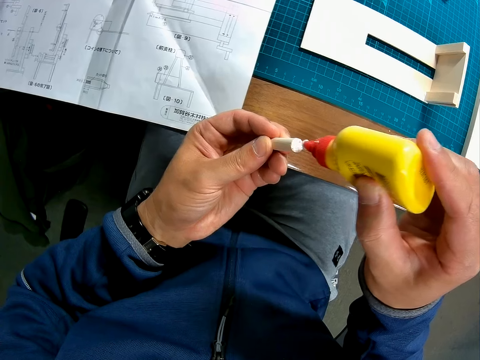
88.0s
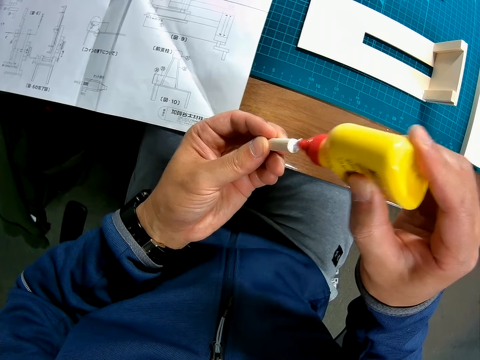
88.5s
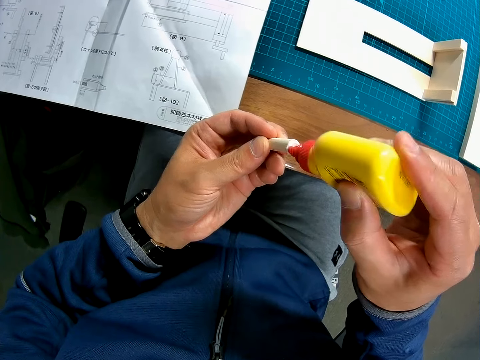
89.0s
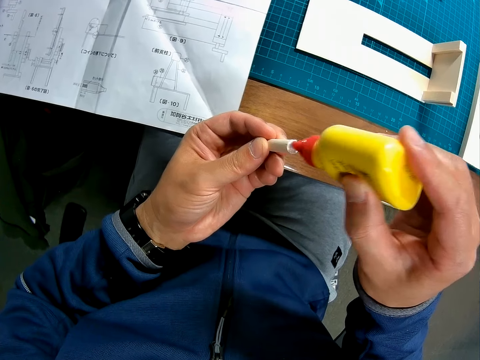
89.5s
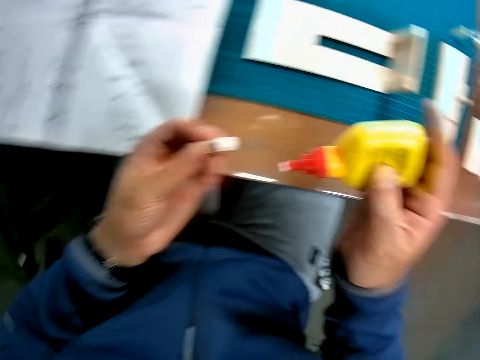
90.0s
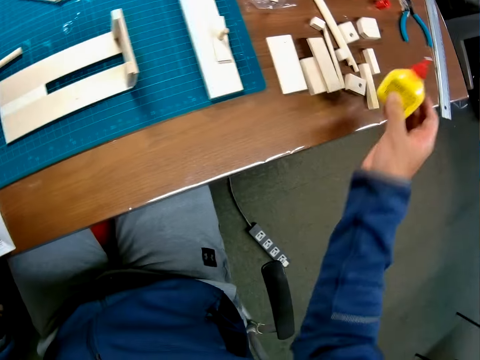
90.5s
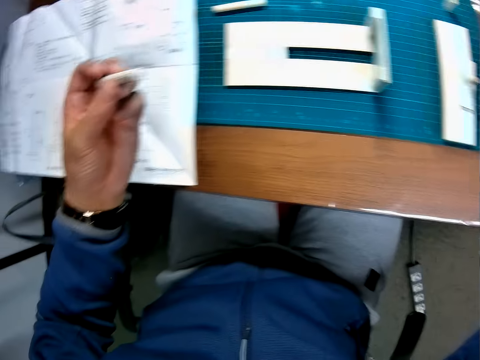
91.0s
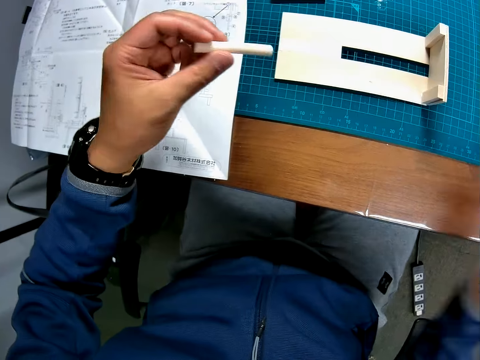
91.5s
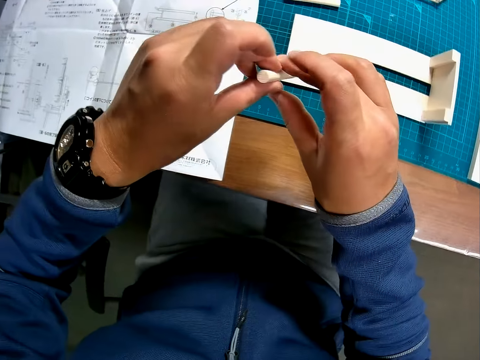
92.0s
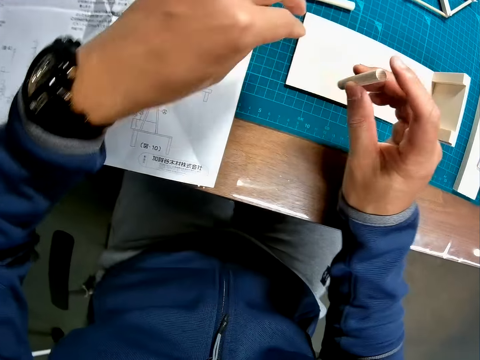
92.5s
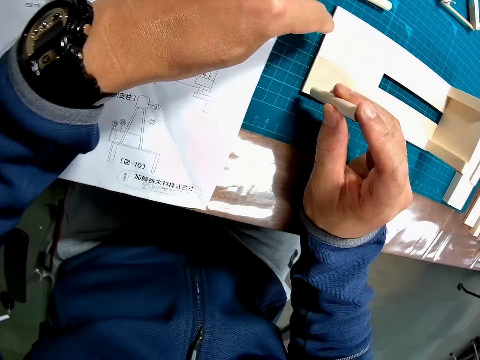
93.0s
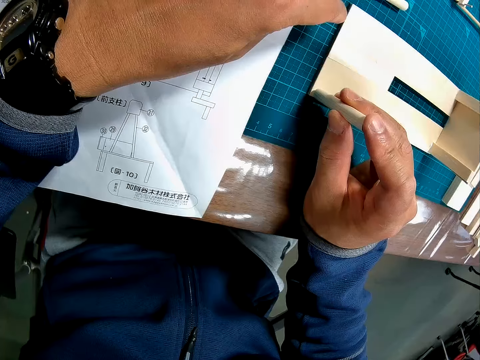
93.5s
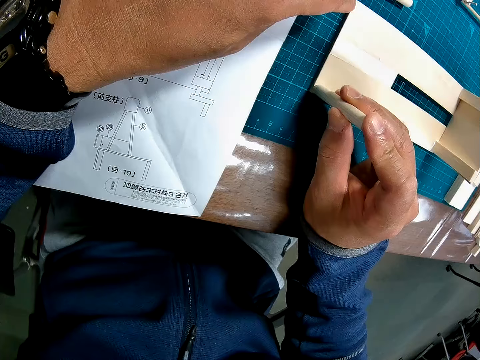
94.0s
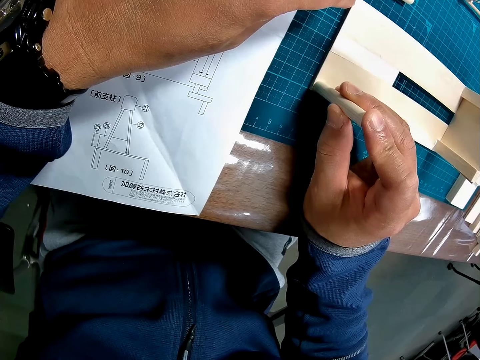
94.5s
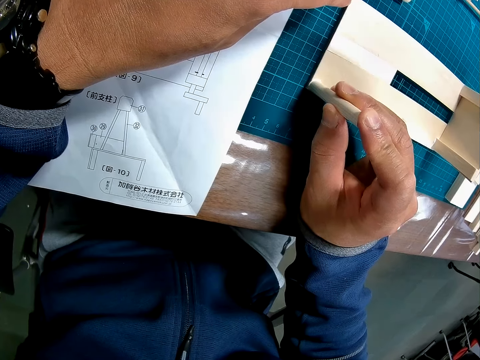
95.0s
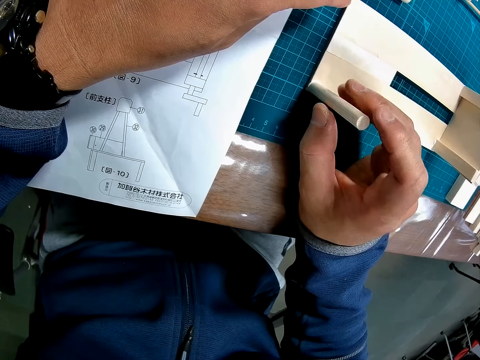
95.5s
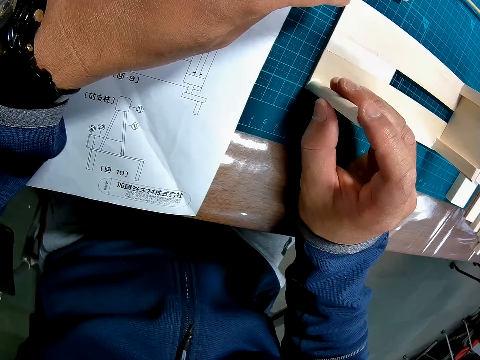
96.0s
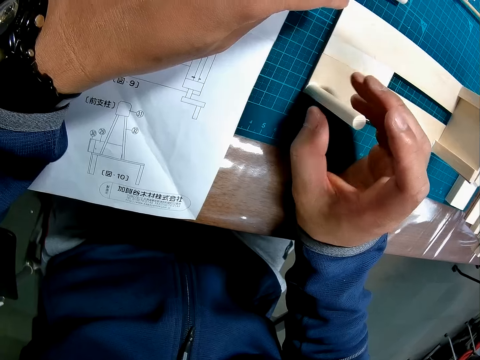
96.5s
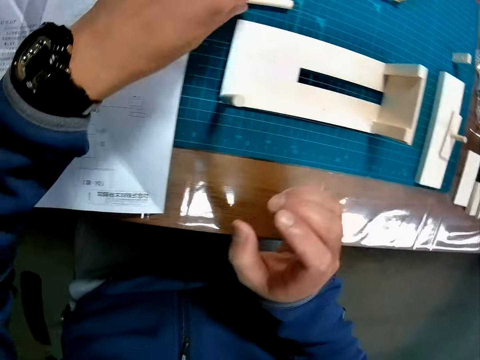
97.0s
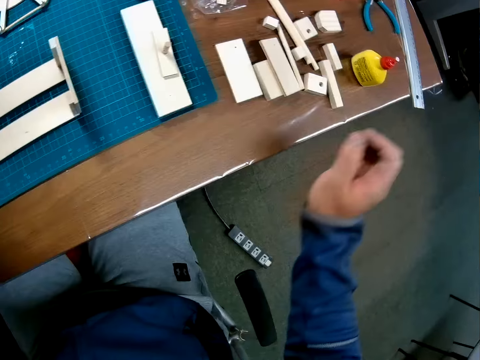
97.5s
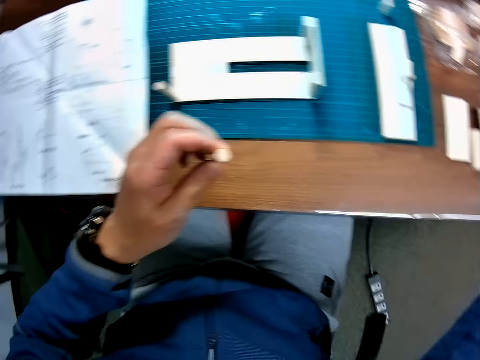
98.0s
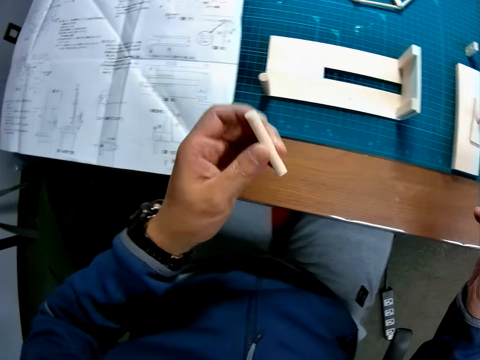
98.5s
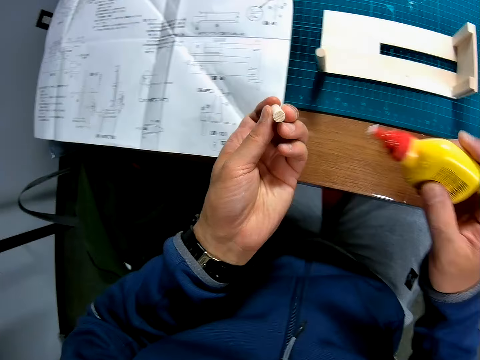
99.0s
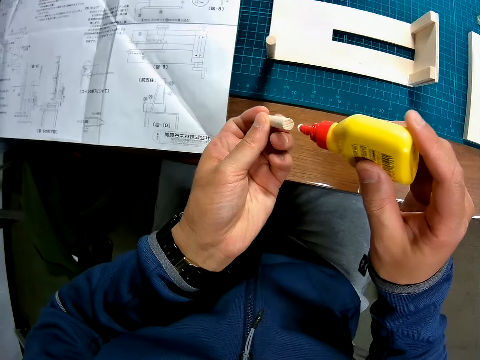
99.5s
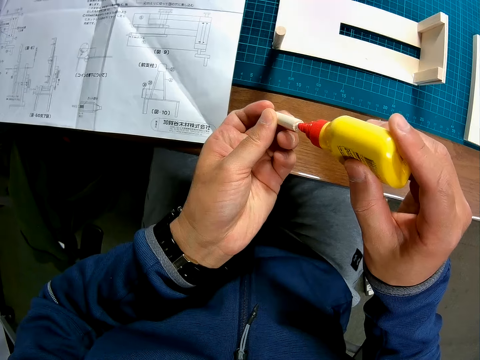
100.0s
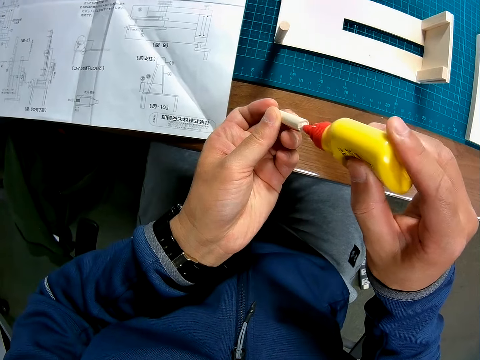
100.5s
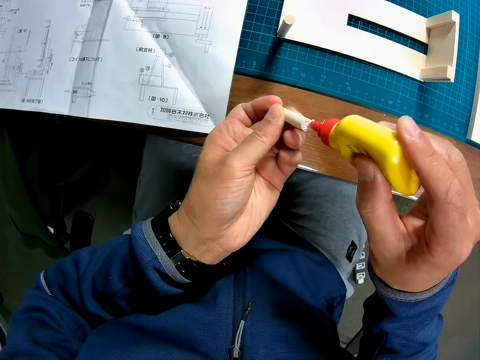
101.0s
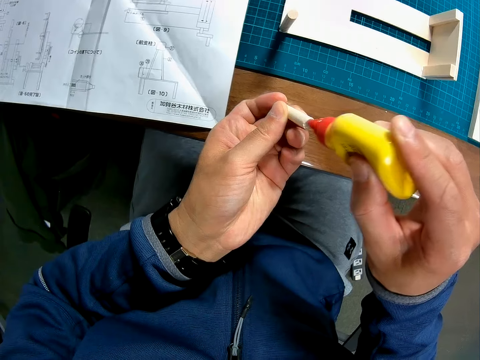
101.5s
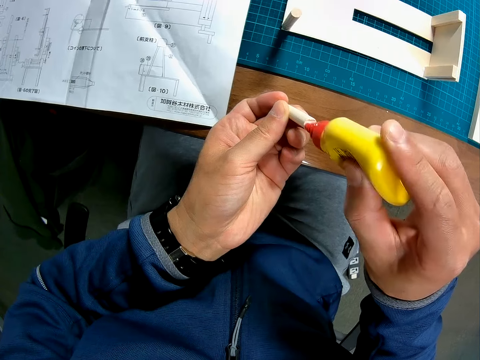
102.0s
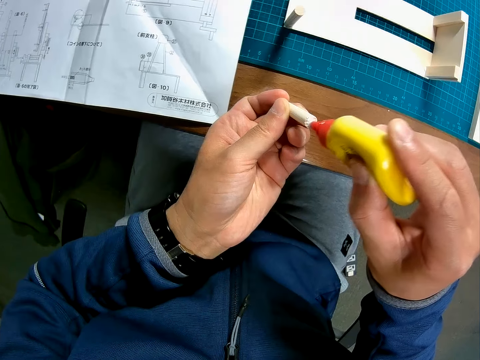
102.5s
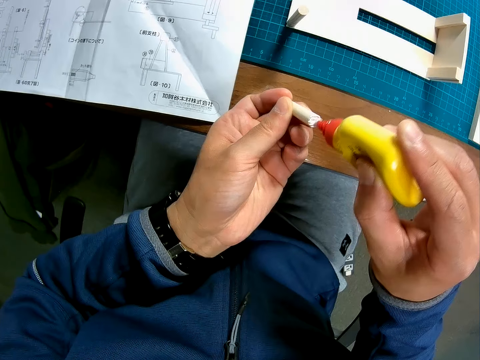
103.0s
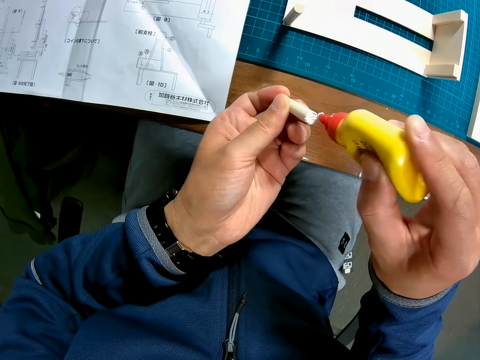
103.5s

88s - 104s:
The camera wearer puts the glue container on the table with his right hand. He passes the wooden piece to his right hand. He puts the wooden piece on a paperboard model. He glues the wooden piece to the wooden mechanical model. He picks up the wooden piece from the cutting mat on the table with his left hand. He looks around the table. He picks up the glue container on the table with his right hand. He glues the wooden piece with super glue.

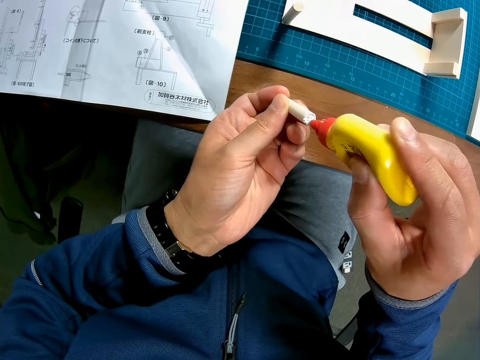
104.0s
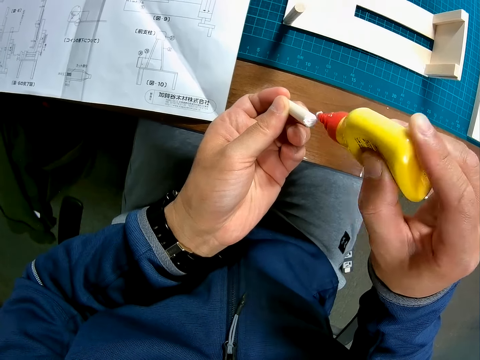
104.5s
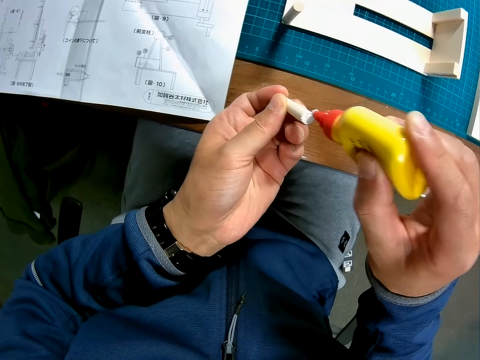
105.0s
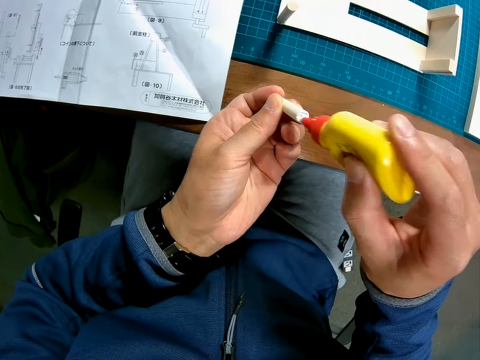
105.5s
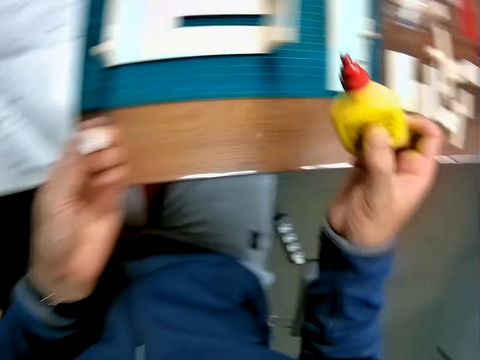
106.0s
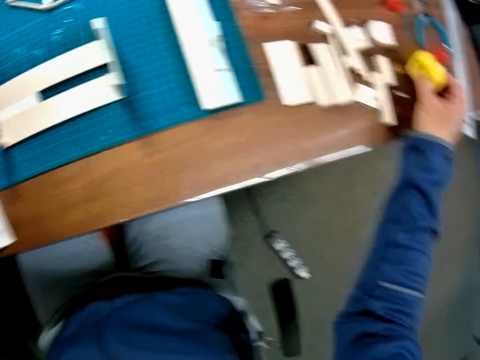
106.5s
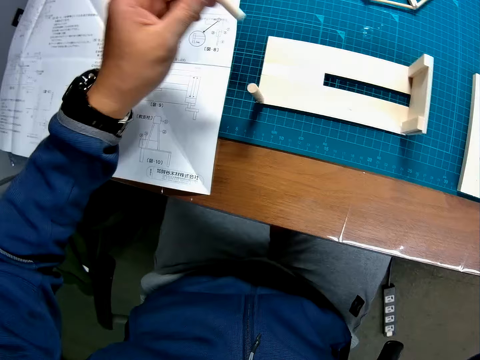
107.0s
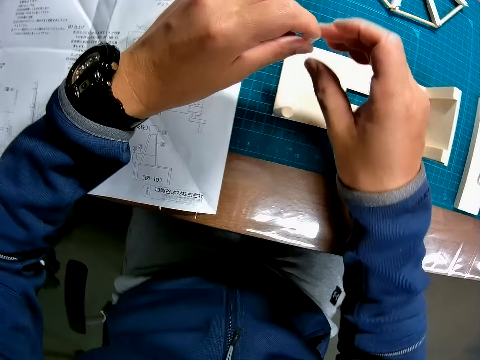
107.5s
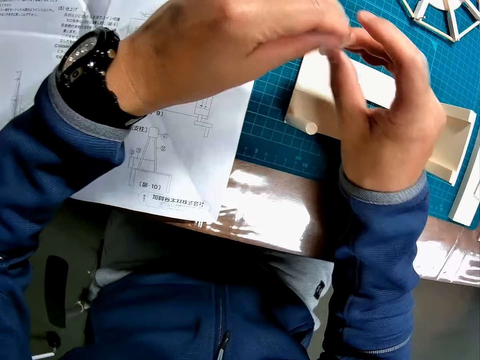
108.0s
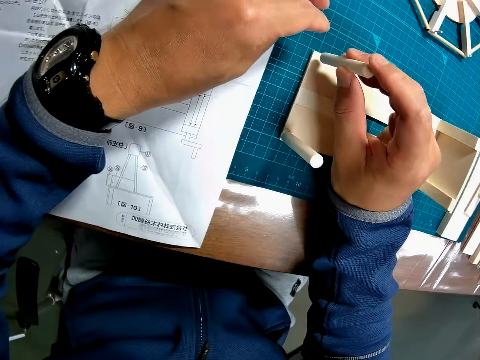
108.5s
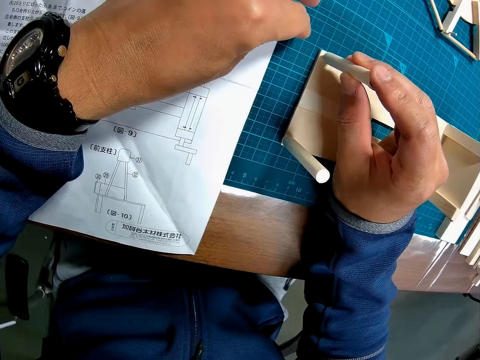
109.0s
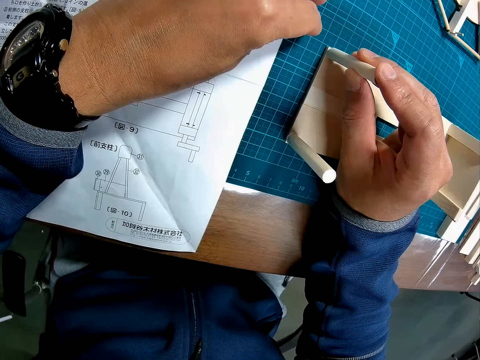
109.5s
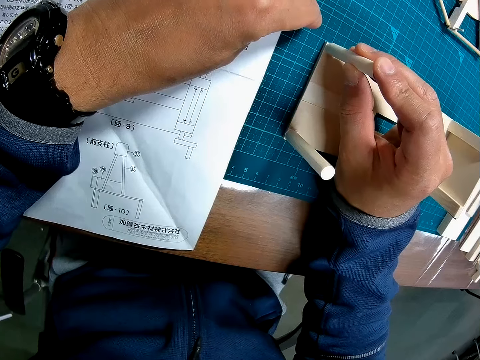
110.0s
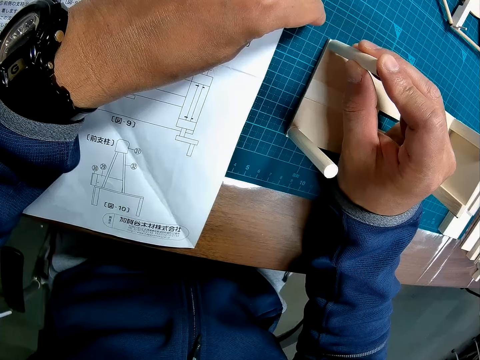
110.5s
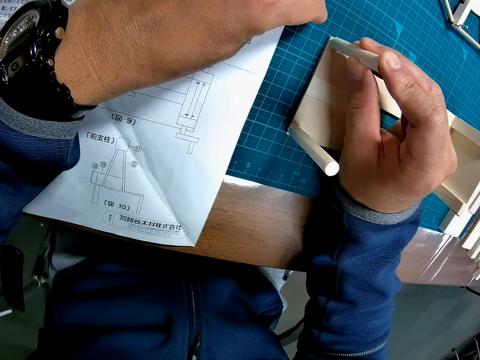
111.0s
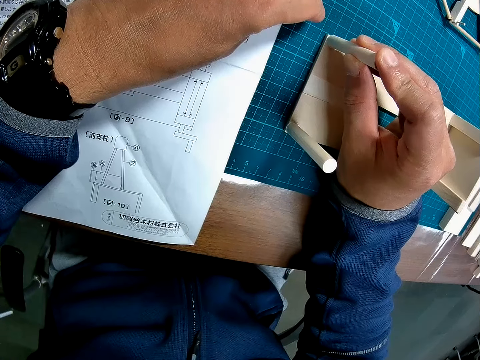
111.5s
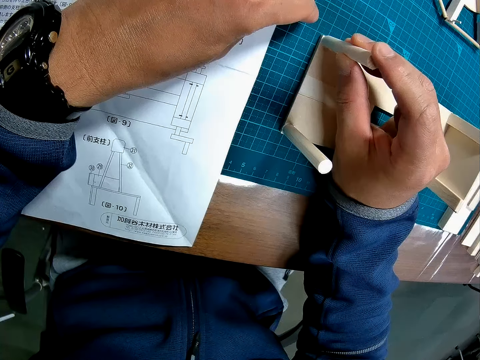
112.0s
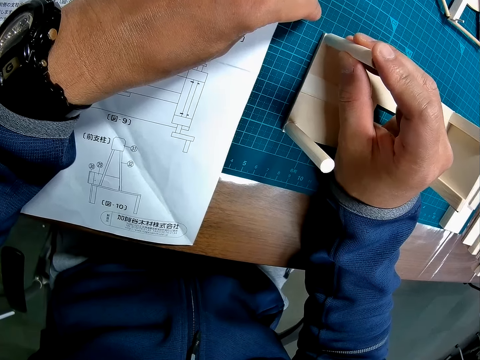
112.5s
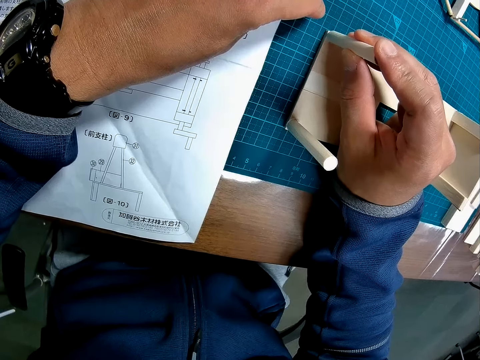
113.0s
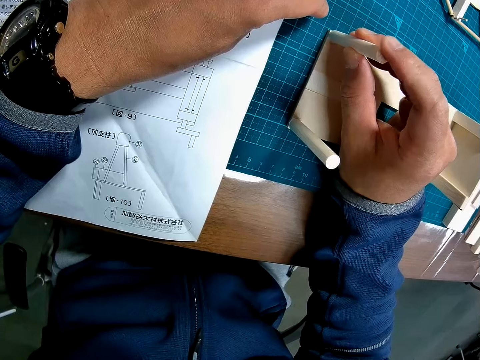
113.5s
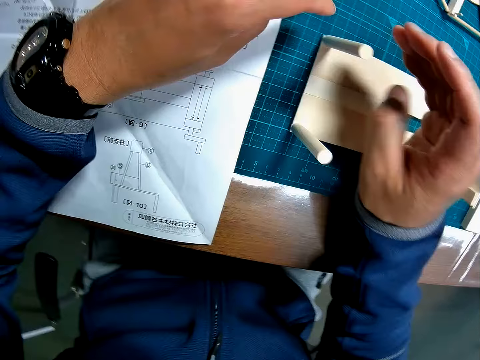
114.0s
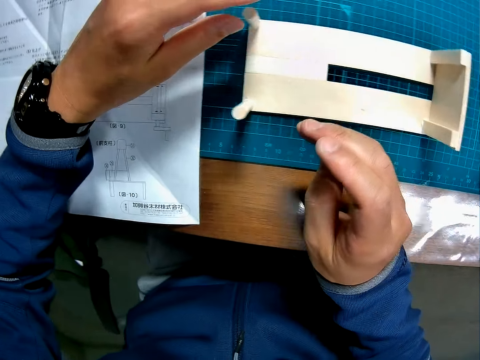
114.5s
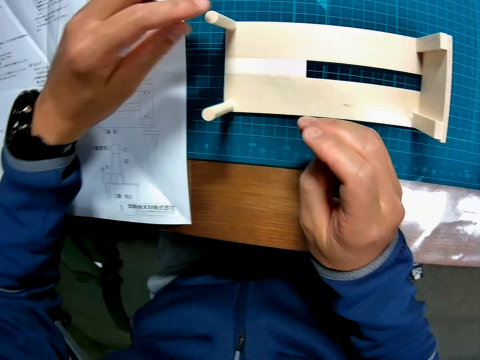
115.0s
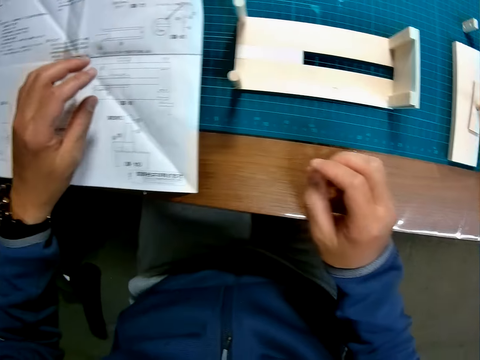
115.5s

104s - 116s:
The camera wearer puts the glue container on the table with his right hand. He puts a piece of wood on a paperboard model. He glues the wooden piece to the wooden mechanical model.
